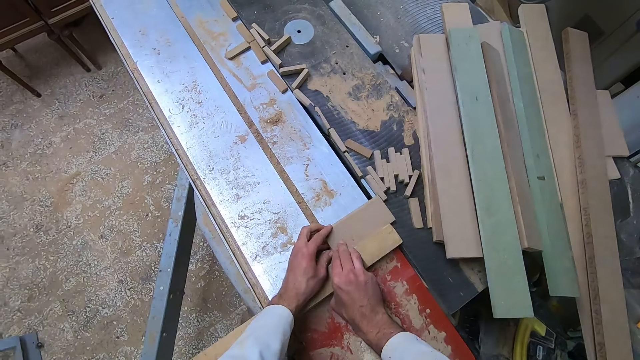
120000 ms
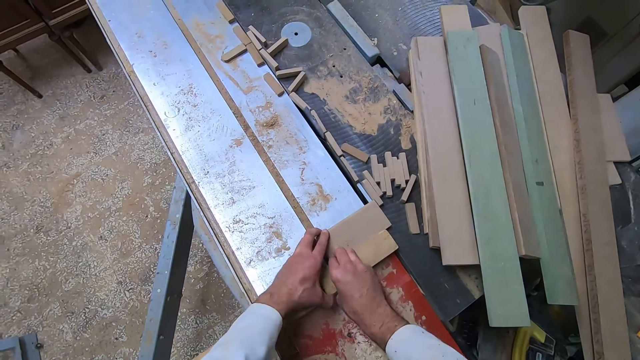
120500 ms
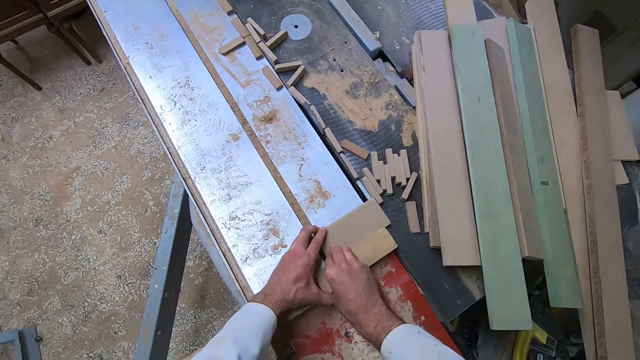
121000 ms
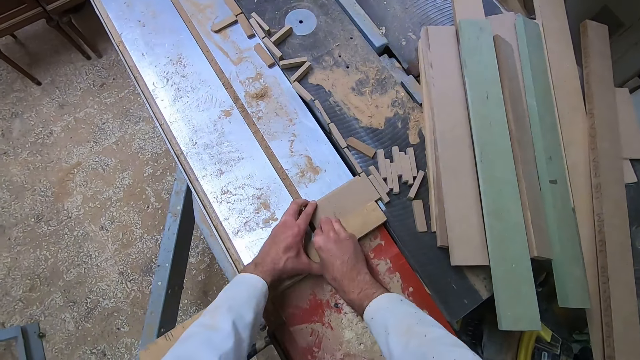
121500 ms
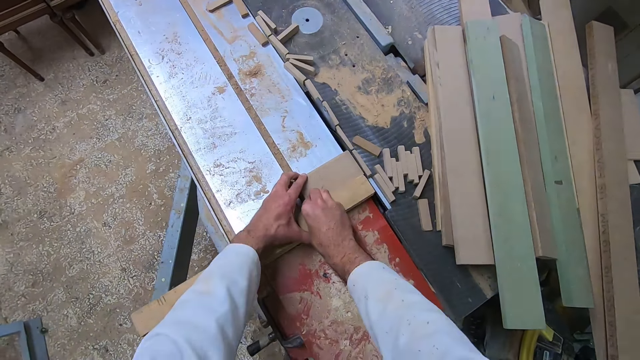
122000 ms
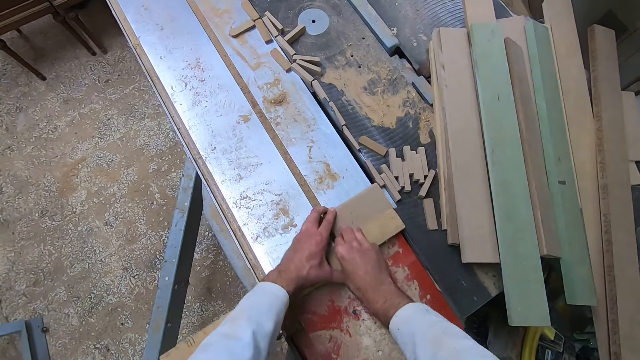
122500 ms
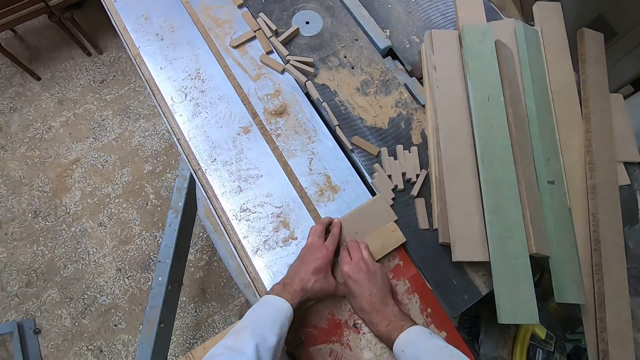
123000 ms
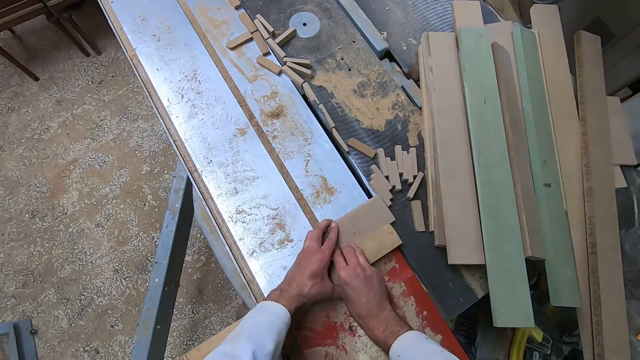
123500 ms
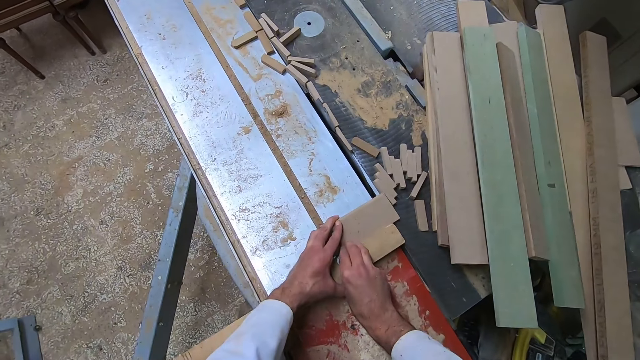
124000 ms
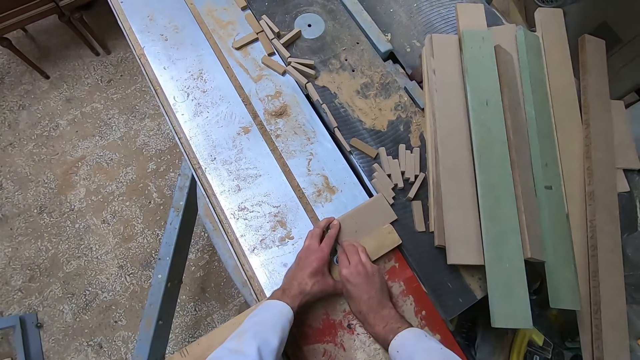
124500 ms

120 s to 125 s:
The camera wearer cuts off a piece of the wood with the saw. They operate a wood cutter machine and adjust the wood on the slider.

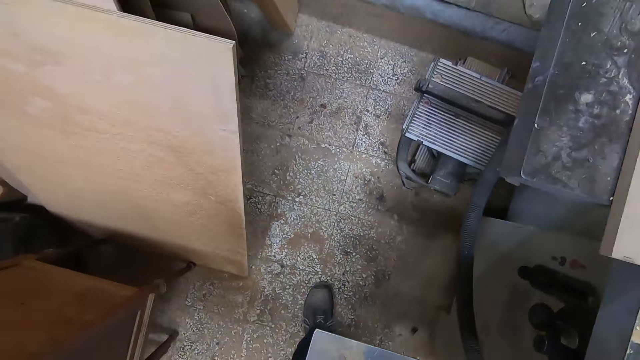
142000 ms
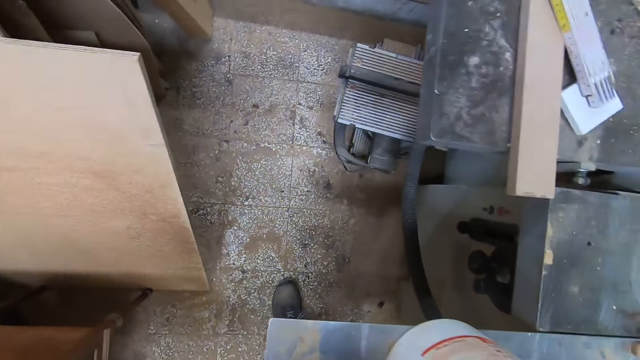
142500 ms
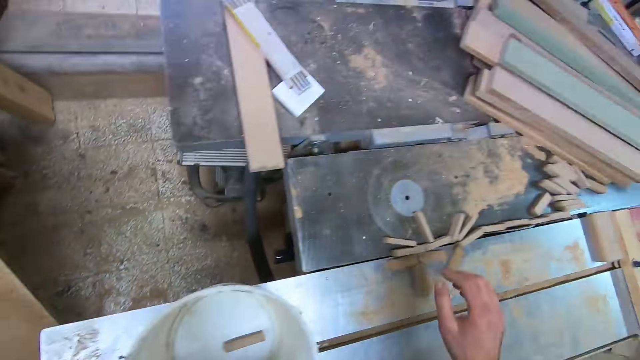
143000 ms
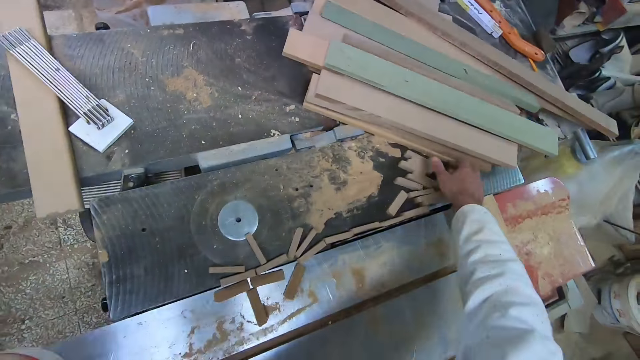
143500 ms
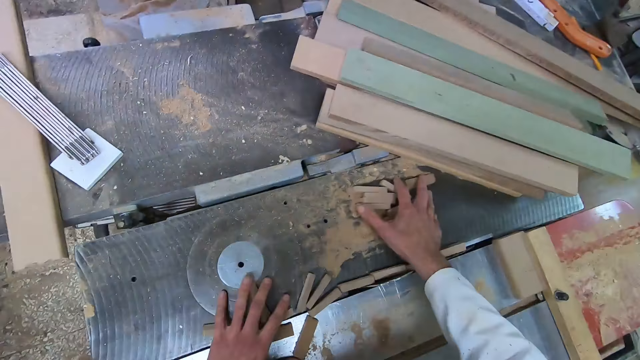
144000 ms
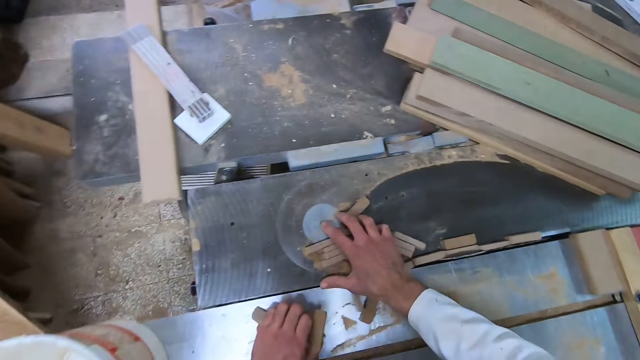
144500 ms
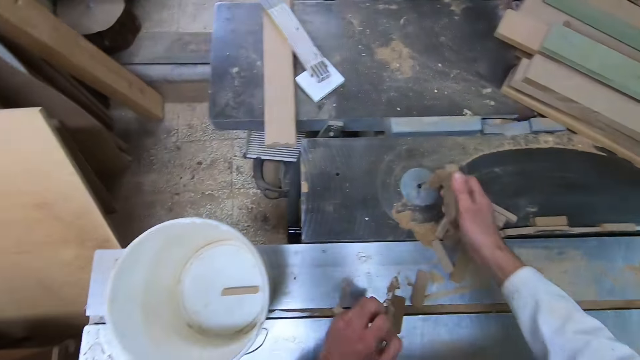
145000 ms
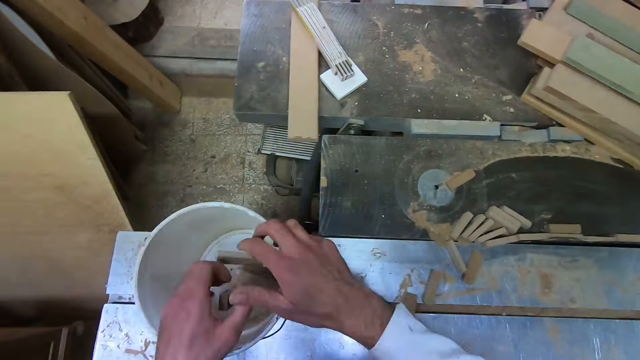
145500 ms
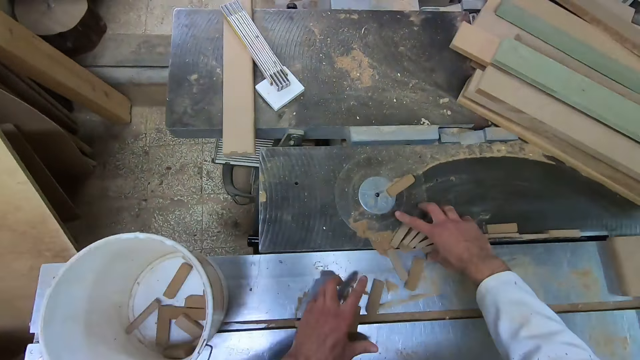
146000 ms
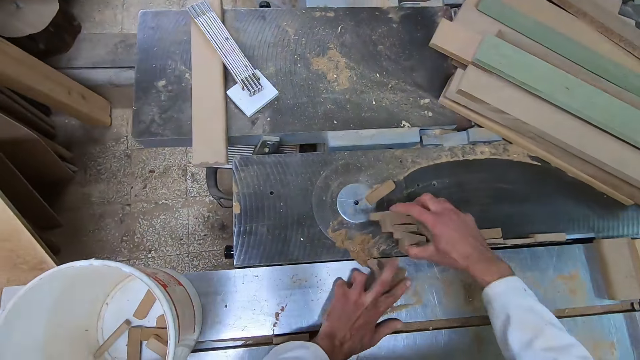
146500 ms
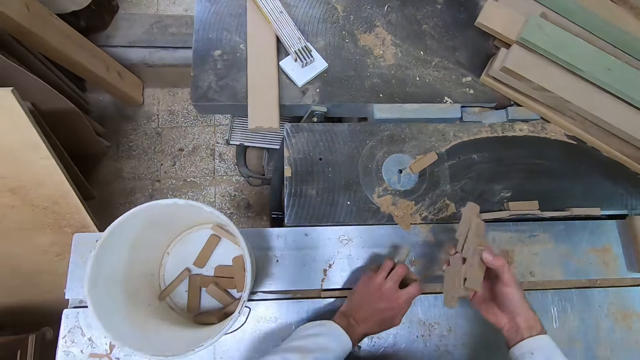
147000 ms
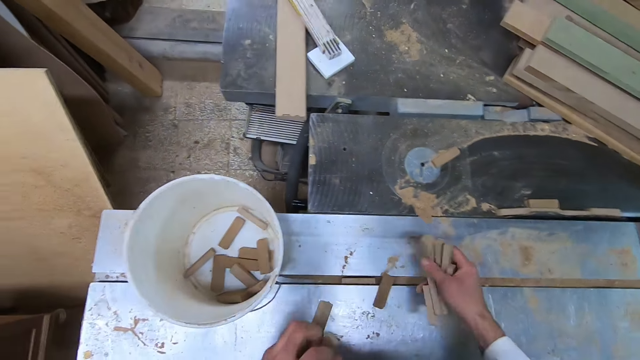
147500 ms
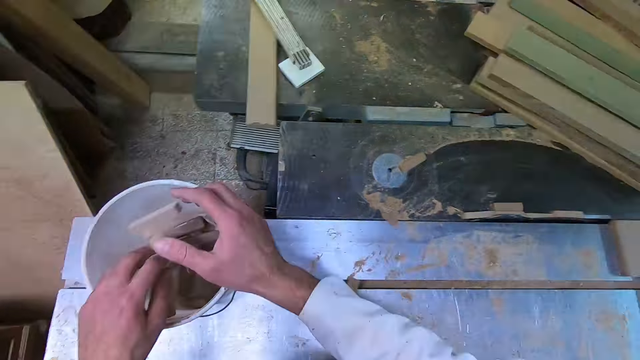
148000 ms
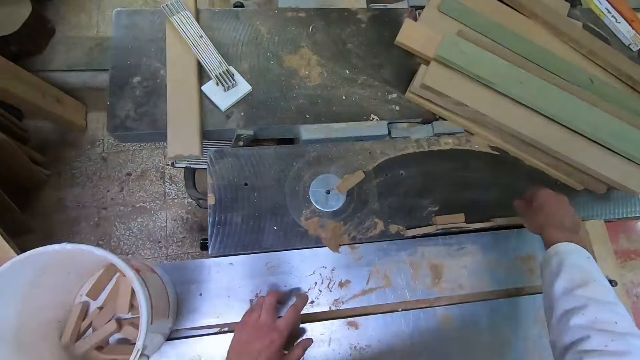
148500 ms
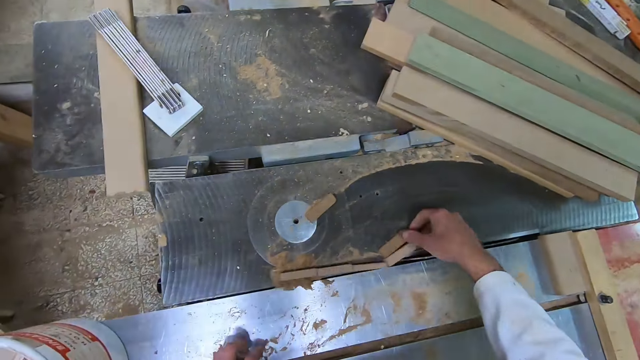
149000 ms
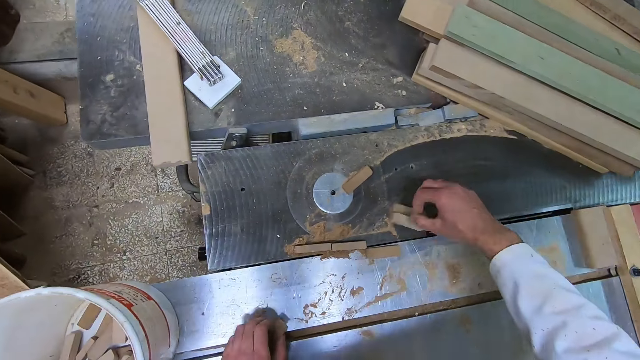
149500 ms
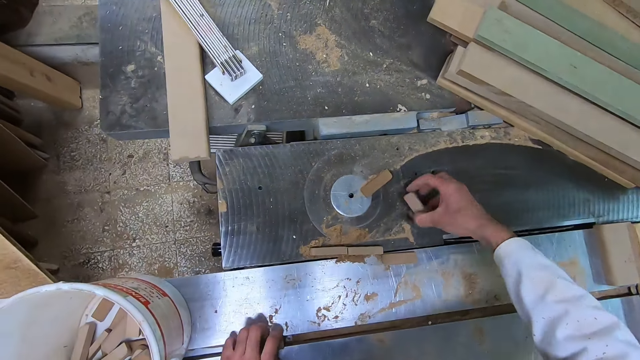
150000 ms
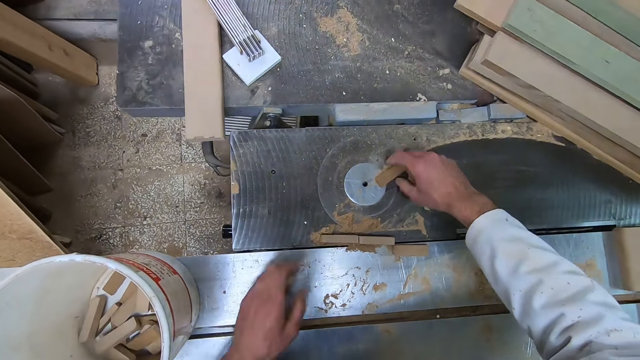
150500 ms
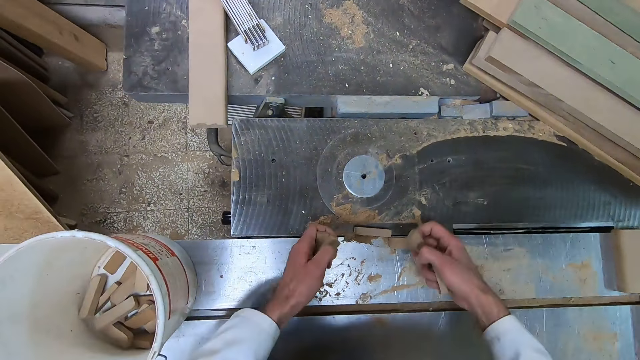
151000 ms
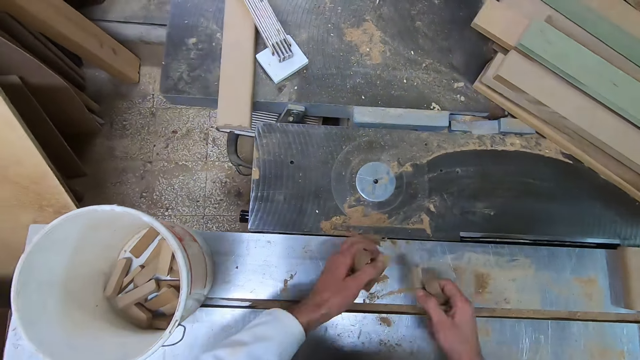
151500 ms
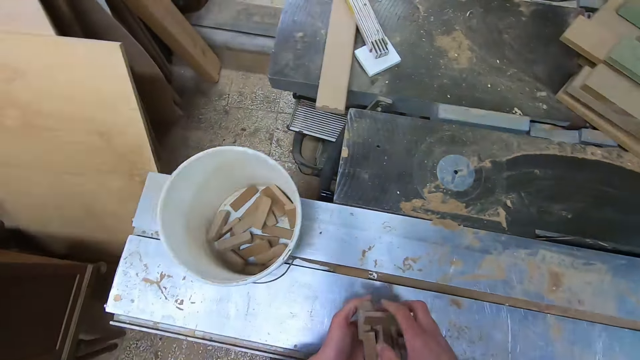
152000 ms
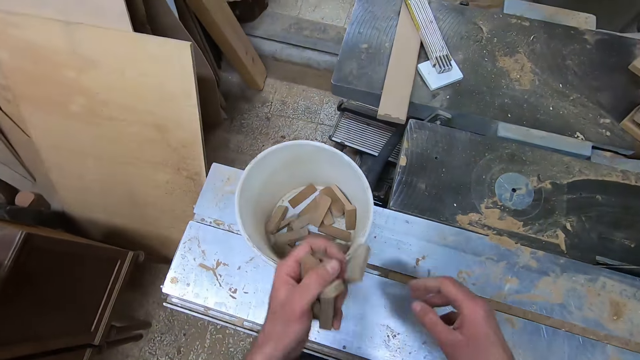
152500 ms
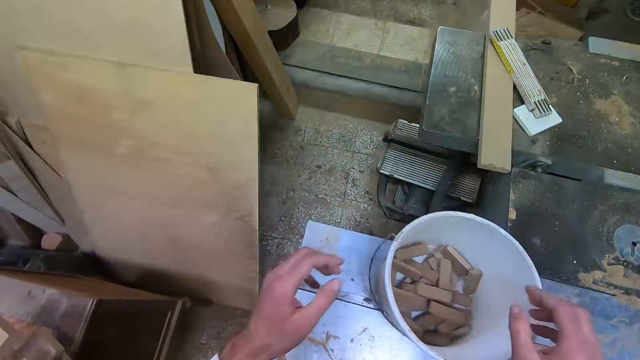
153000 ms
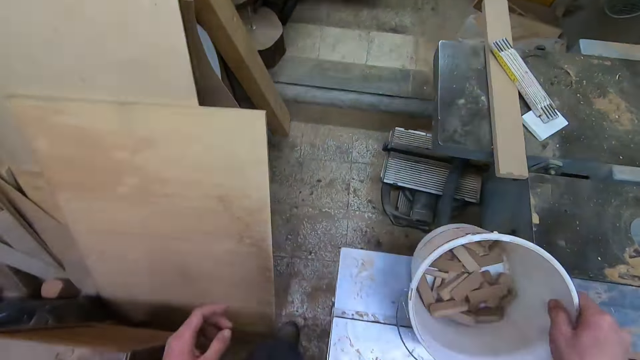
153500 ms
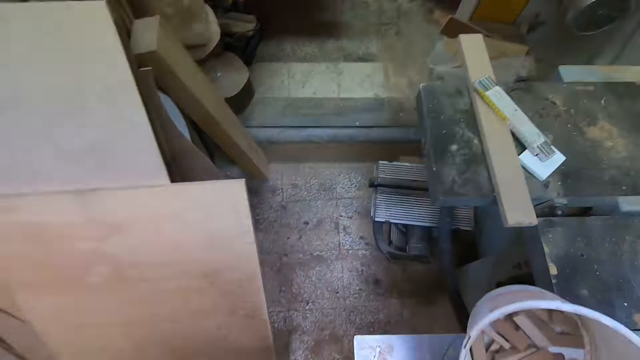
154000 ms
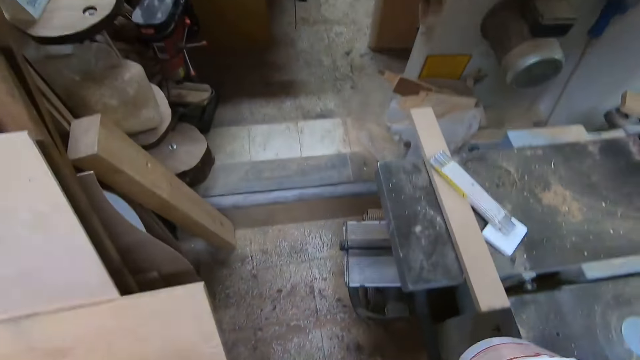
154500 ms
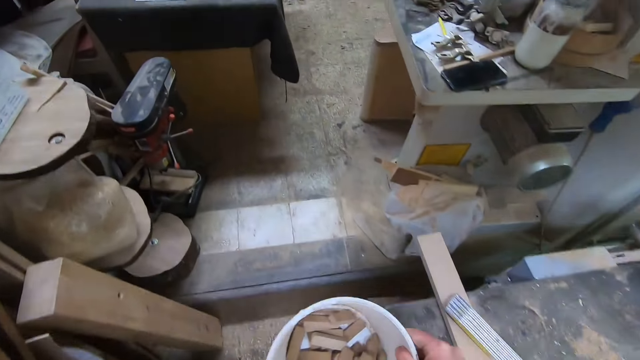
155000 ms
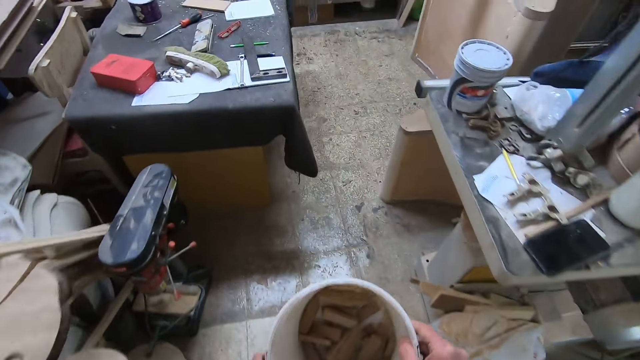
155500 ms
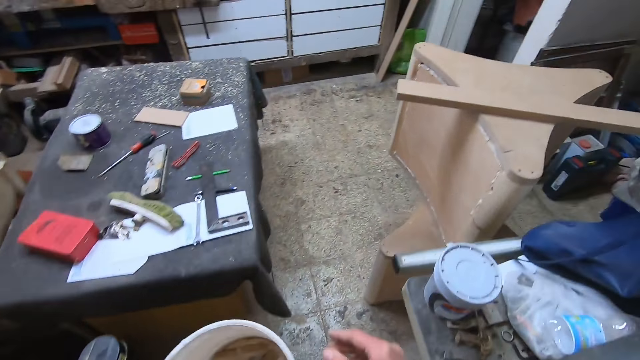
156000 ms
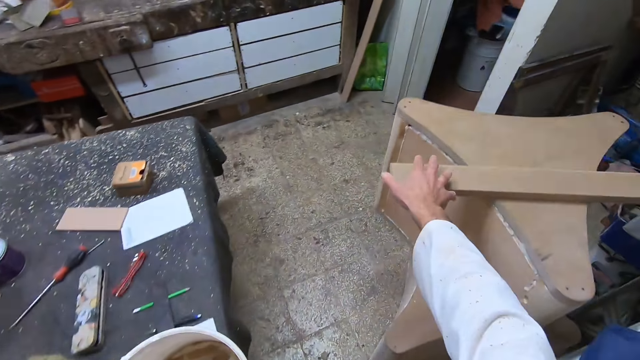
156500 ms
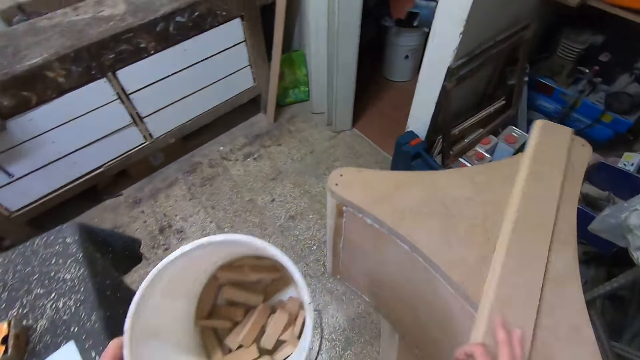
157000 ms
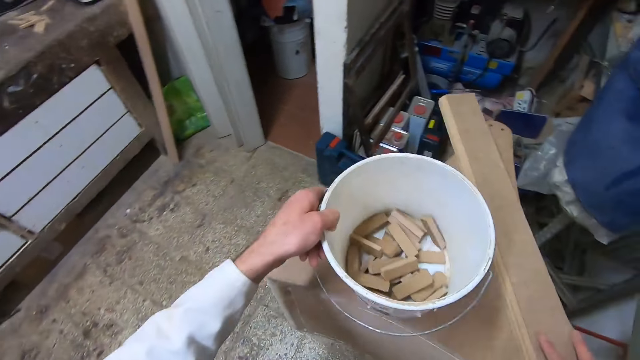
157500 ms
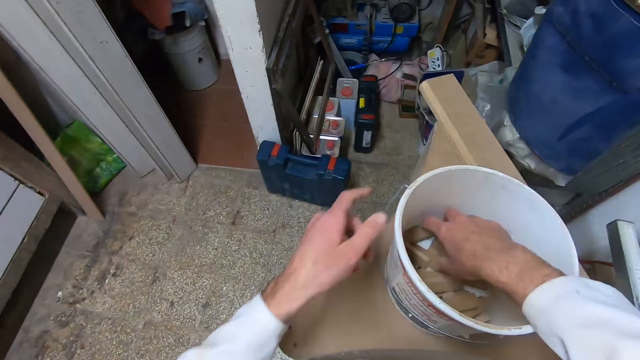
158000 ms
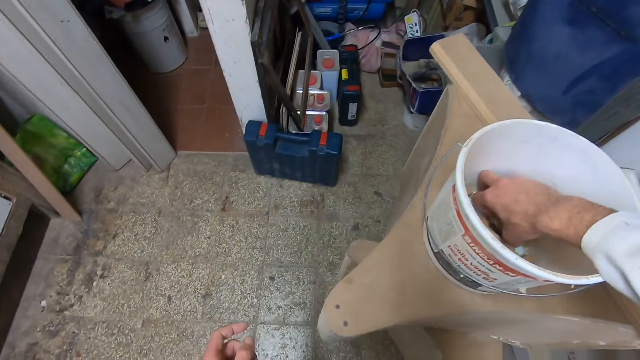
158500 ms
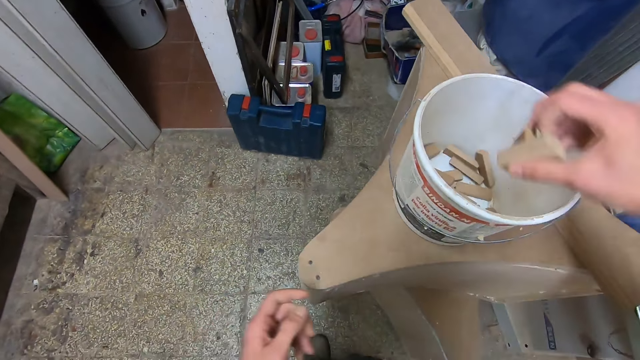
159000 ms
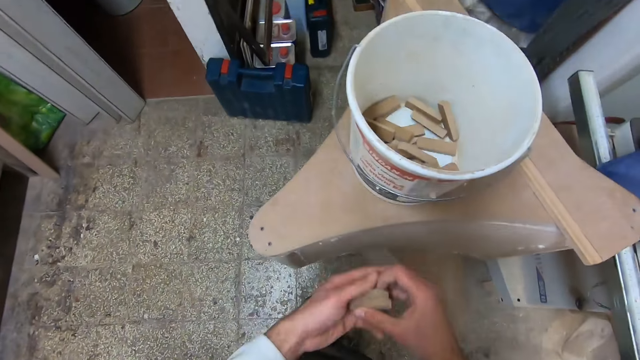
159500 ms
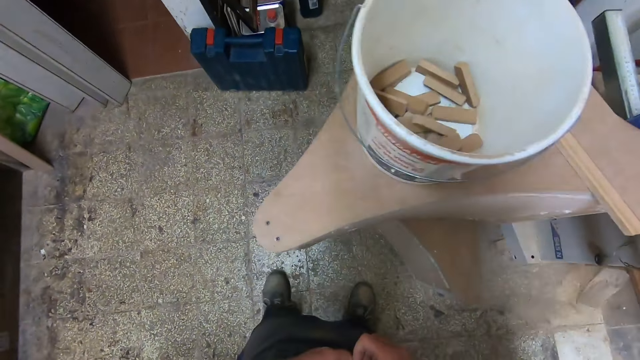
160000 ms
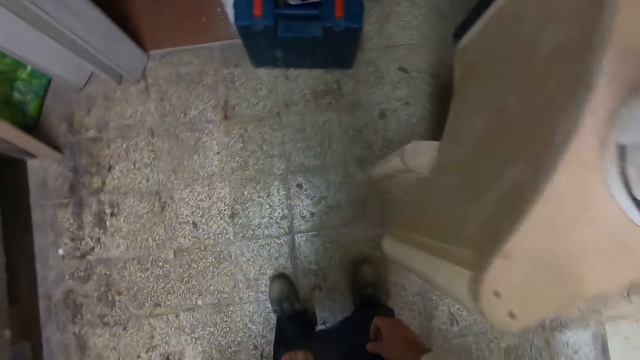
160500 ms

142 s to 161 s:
The camera wearer stares at the floor. They pick up pieces of wood from the sliding table saw and drop the pieces of wood in a bucket. They pick up pieces of wood from the sliding table saw and drop the pieces of wood in the bucket. They pick up pieces of wood from the sliding table saw and drop the pieces of wood in the bucket. They pick up the bucket from the sliding table saw. They walk to a room. They turn a wood on a wooden base. They touch the wood. They drop the bucket on the wooden base. They pick up 3 pieces of wood from the bucket. They hold the wood pieces.
